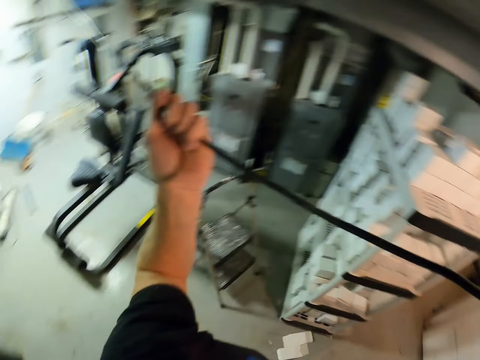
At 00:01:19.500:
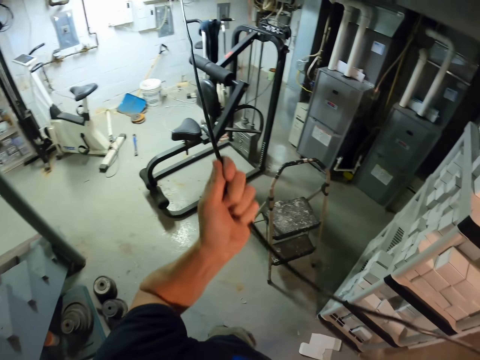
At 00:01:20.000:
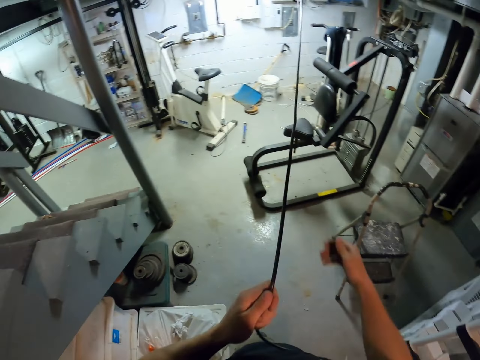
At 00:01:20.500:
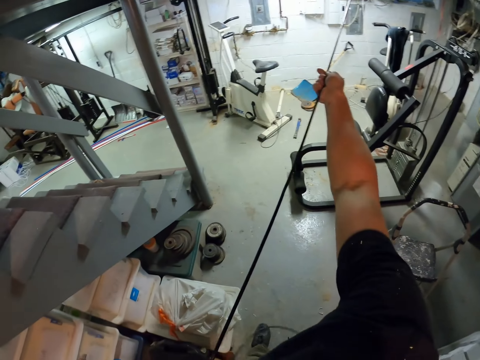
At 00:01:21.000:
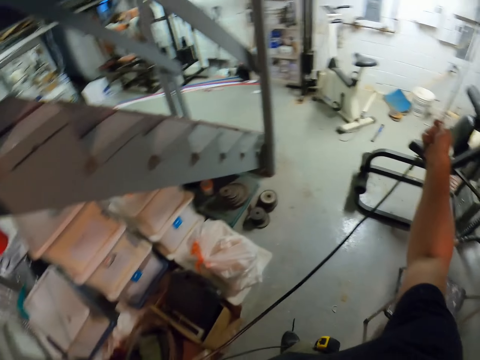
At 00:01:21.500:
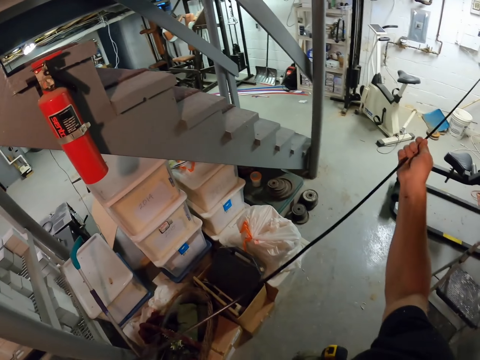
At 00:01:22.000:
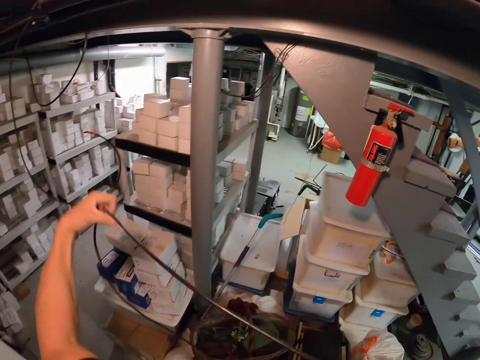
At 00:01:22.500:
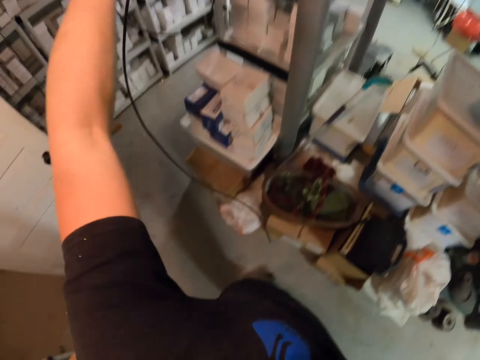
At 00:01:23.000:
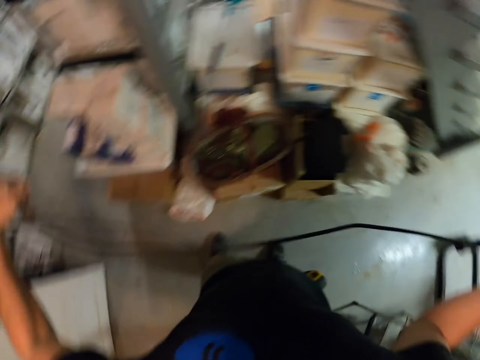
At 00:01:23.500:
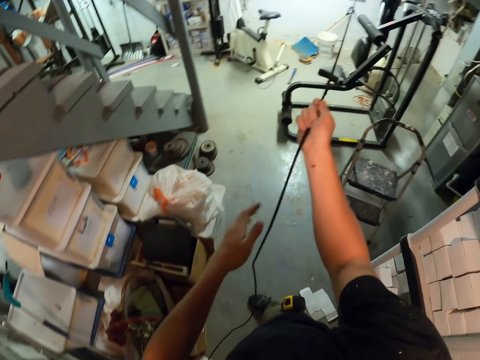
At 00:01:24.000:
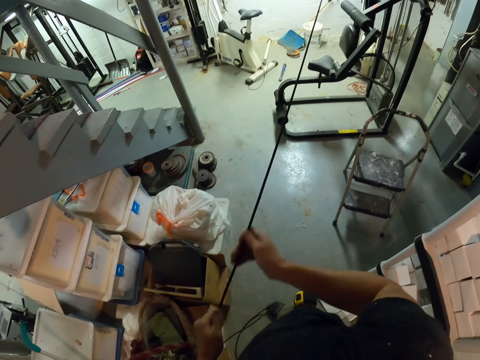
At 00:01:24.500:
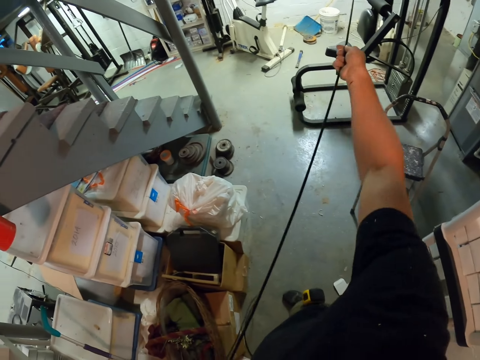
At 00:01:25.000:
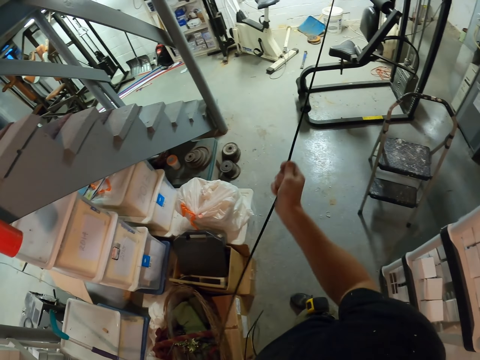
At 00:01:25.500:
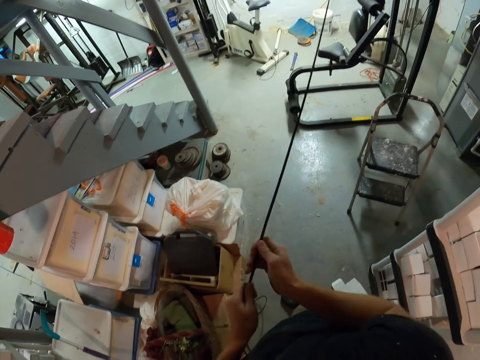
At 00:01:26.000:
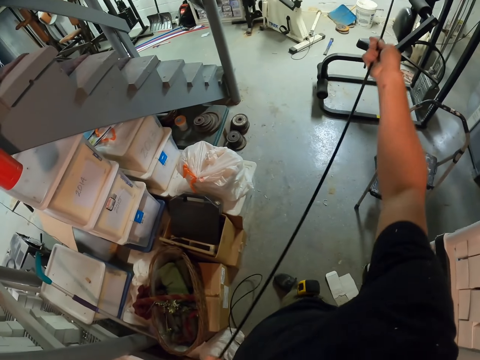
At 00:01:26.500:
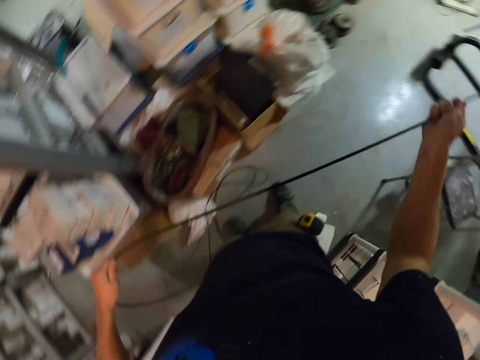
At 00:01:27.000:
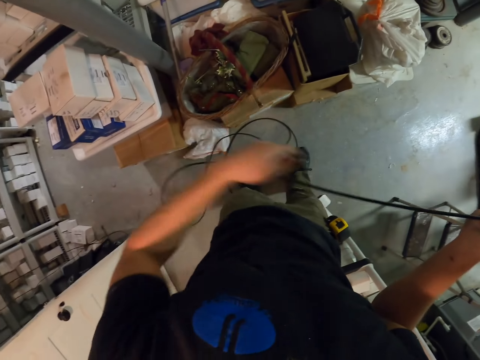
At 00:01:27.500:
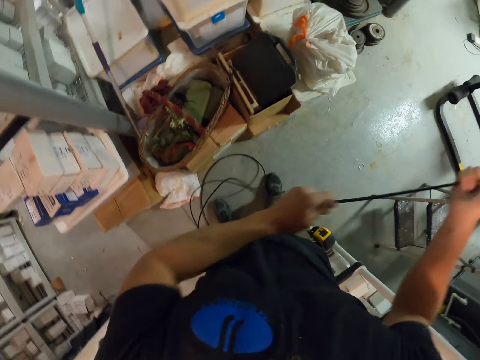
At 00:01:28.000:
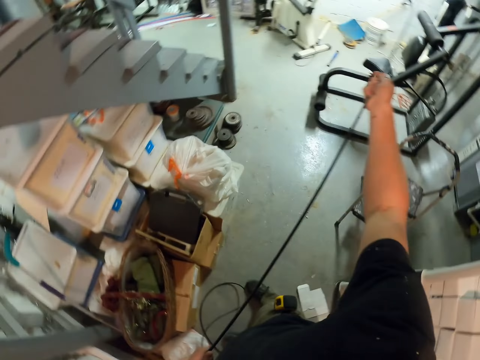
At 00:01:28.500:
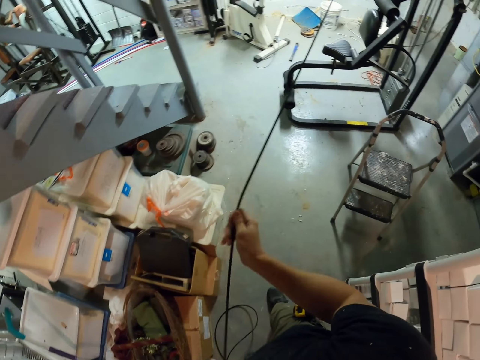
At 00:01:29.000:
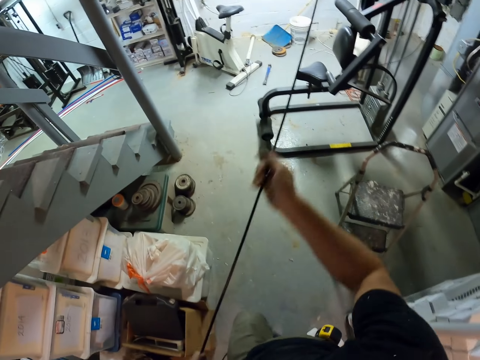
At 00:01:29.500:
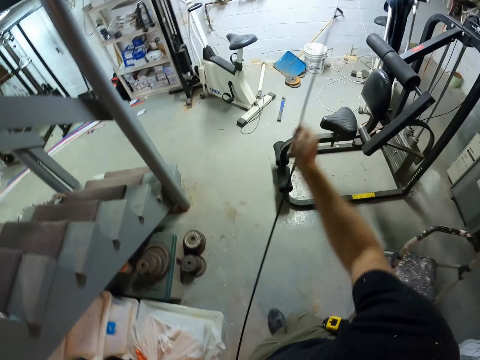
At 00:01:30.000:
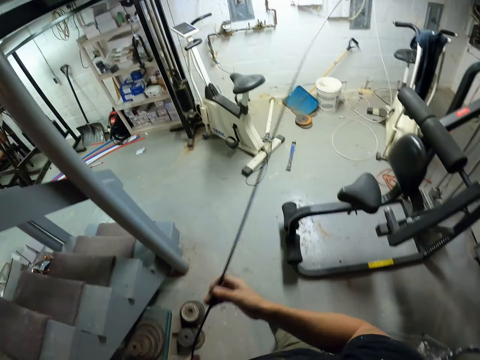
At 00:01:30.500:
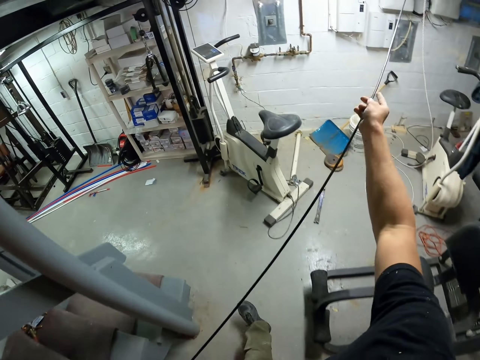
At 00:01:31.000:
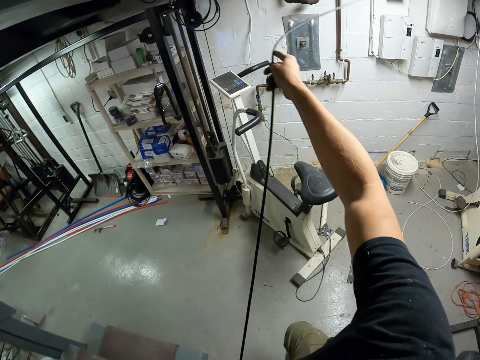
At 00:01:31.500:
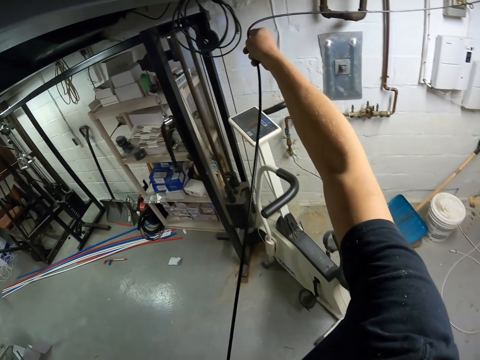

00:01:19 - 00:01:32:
The camera wearer pulls the string.

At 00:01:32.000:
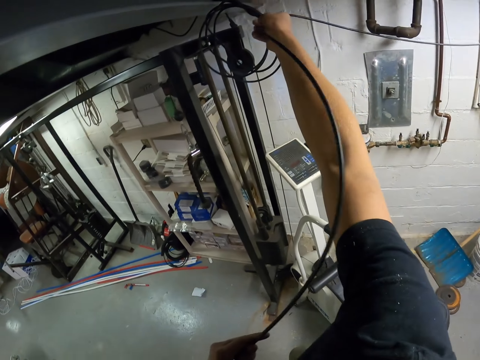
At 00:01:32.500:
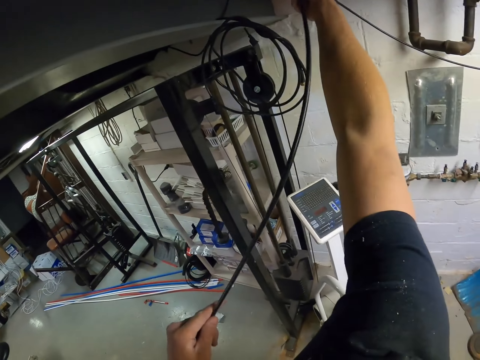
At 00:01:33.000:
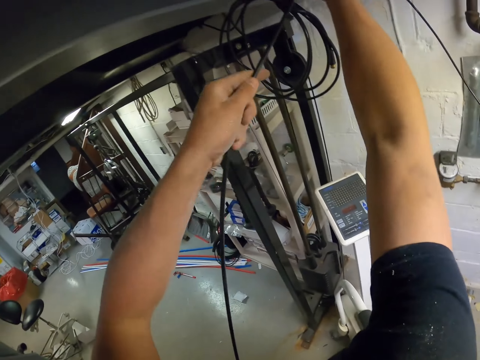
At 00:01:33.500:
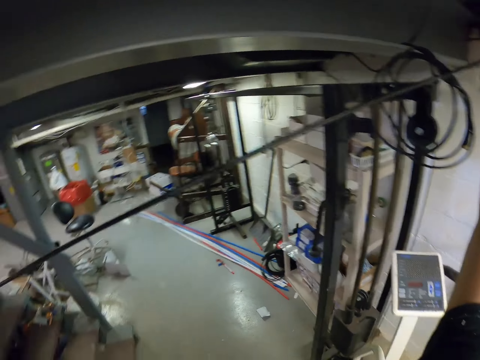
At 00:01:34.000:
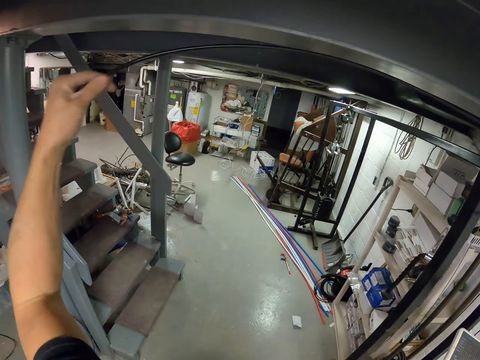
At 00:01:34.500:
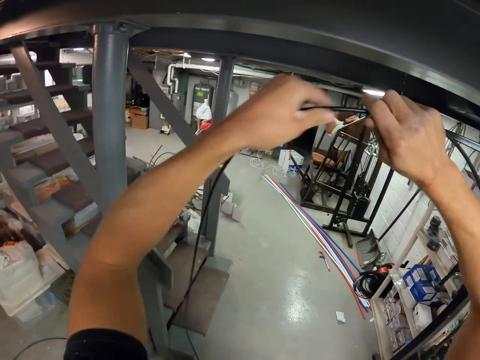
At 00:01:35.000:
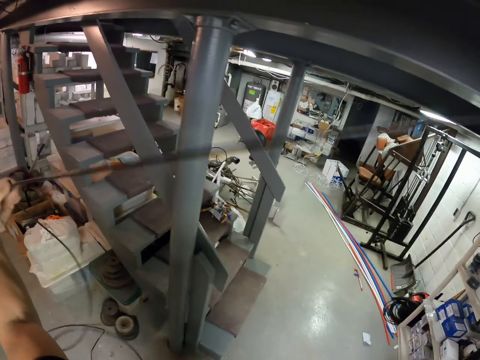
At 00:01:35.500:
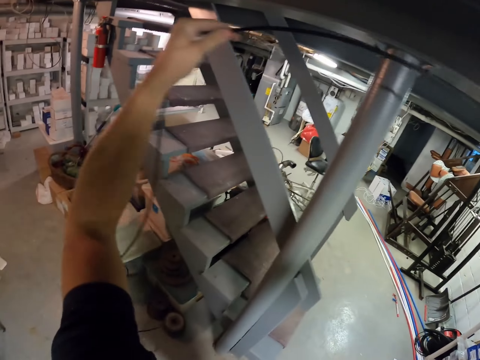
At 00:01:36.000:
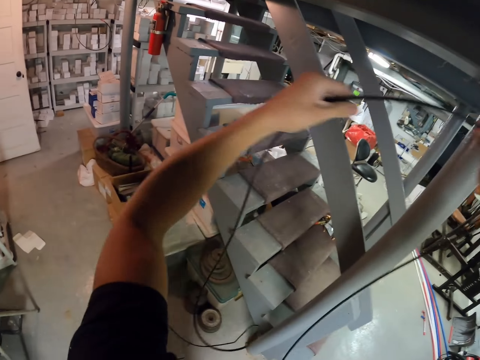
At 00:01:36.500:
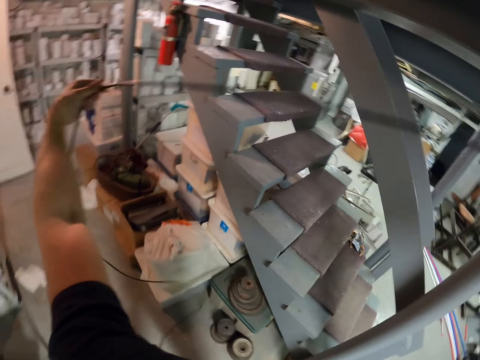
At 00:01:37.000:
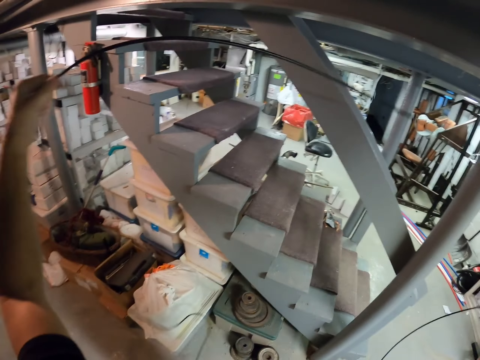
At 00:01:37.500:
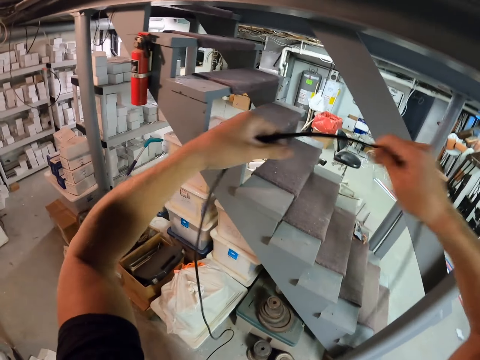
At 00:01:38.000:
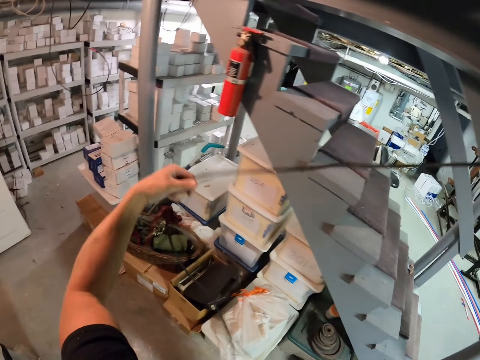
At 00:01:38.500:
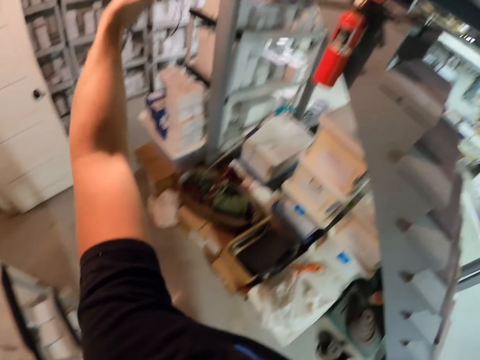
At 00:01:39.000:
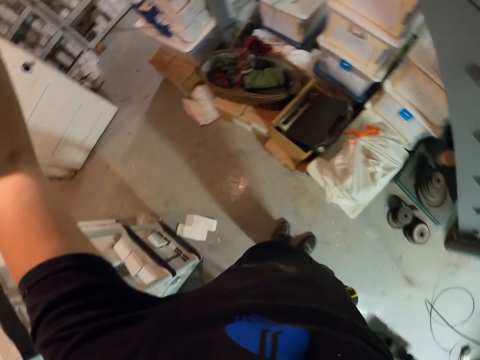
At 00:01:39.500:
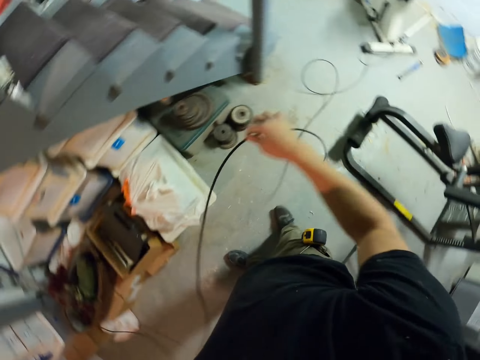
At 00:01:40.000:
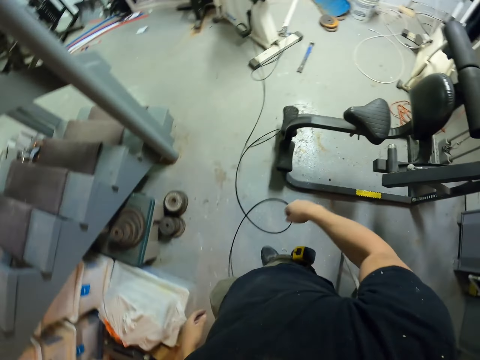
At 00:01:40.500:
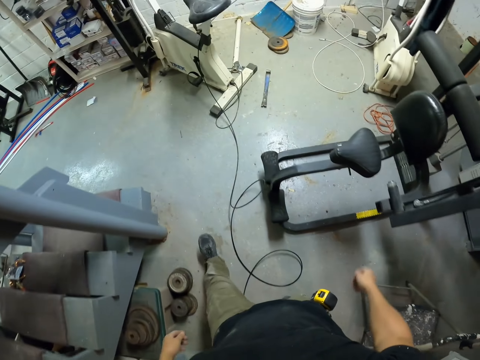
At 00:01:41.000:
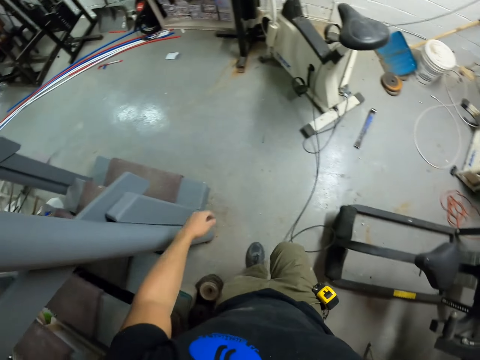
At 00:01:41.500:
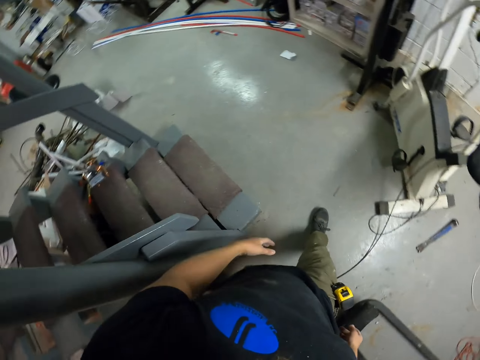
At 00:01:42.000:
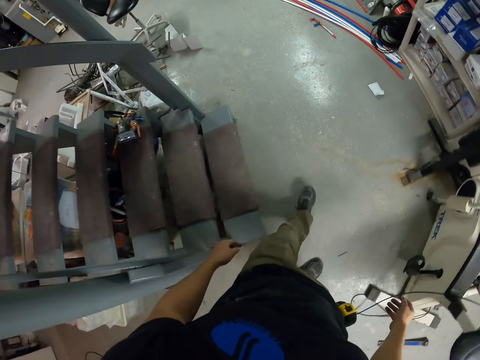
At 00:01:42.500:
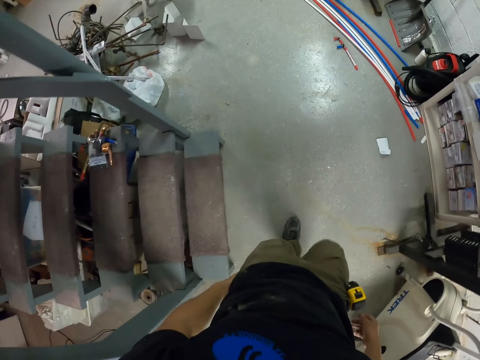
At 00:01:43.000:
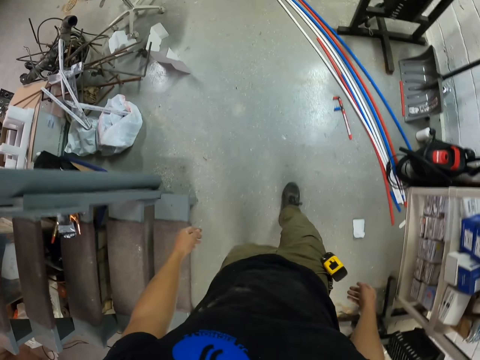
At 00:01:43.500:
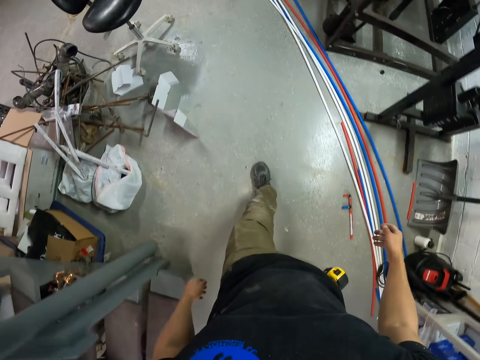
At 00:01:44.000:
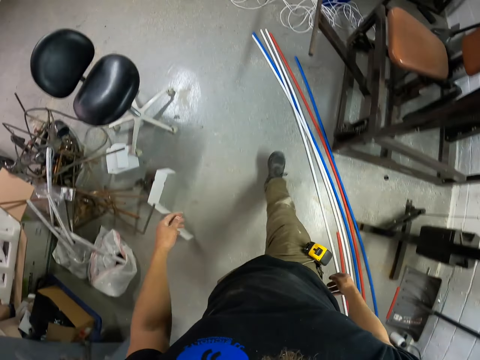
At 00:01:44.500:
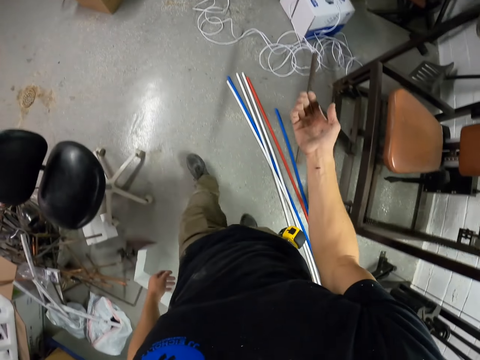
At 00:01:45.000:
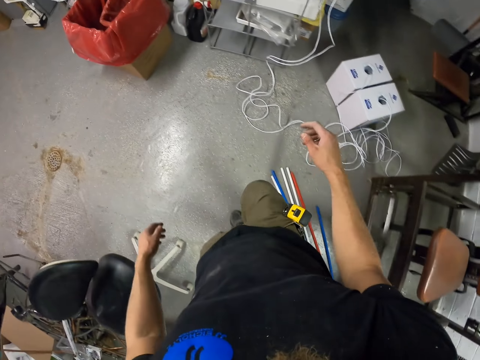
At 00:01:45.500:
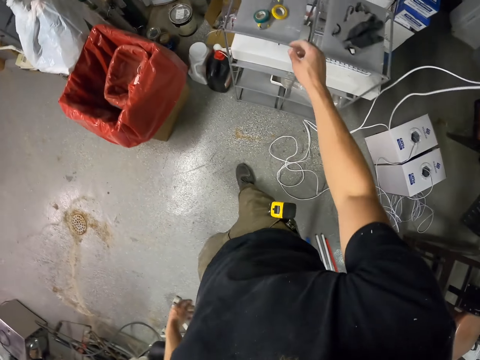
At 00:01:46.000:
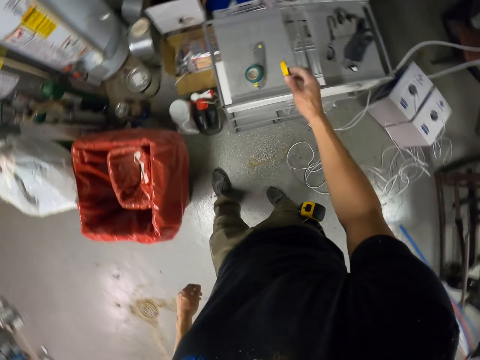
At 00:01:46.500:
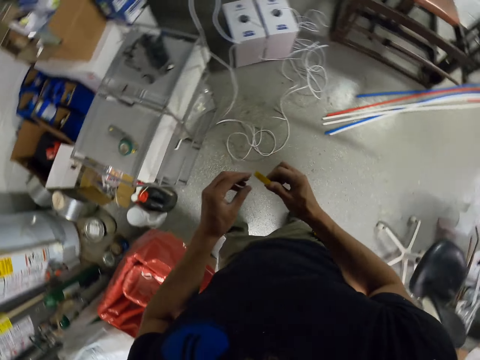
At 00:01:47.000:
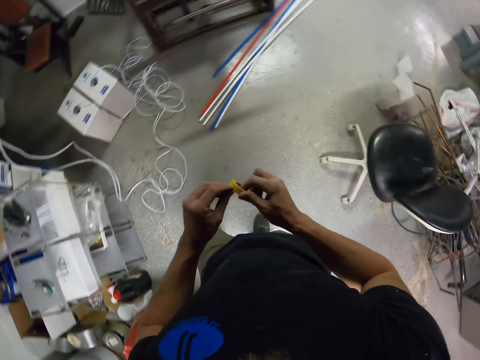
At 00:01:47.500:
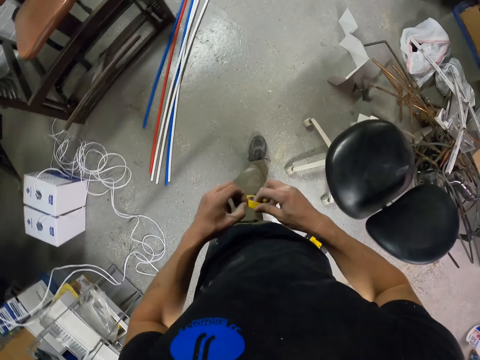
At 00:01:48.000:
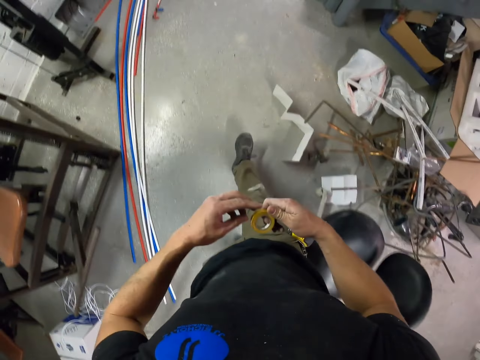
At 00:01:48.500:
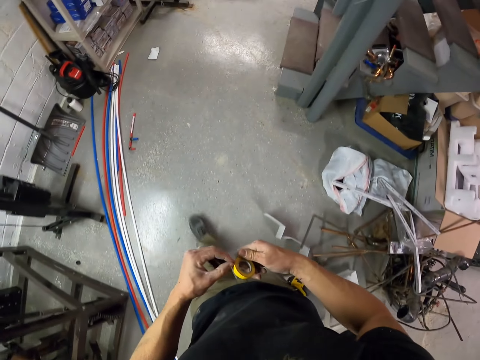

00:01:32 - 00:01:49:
The camera wearer straightens the cable. They drop the cable down. They walk to the other side. They pick up the yellow tape. They pull out a piece of the tape. They walk towards the cable.
